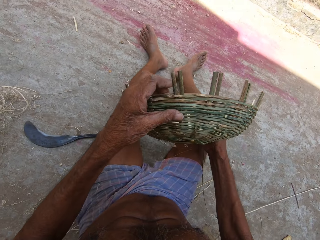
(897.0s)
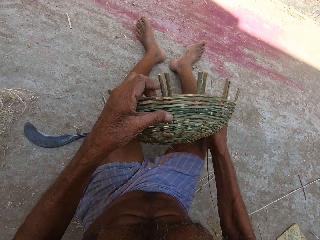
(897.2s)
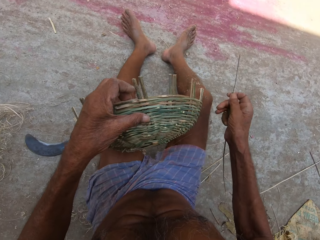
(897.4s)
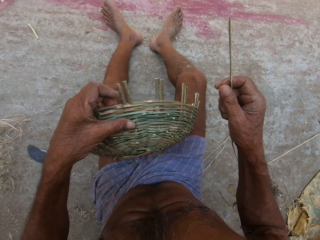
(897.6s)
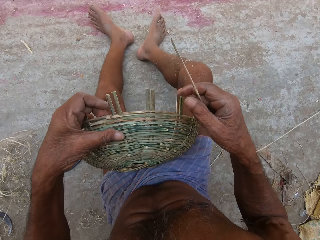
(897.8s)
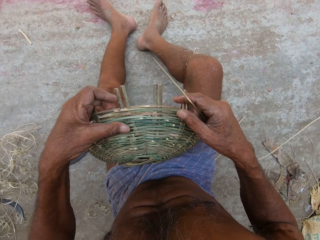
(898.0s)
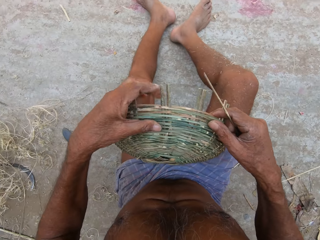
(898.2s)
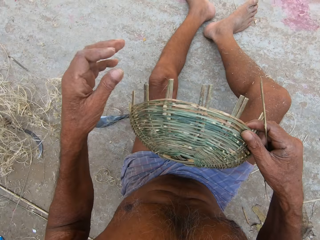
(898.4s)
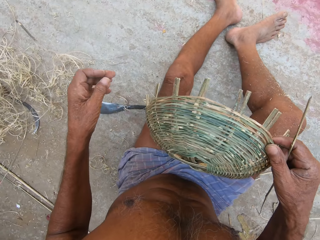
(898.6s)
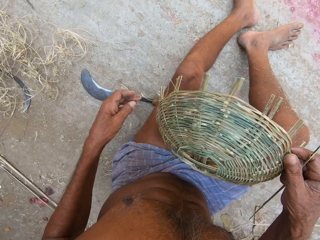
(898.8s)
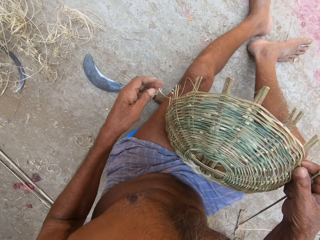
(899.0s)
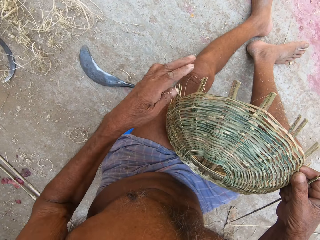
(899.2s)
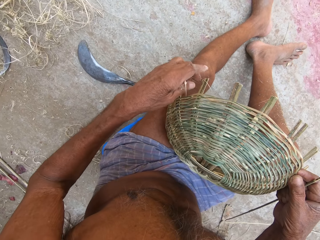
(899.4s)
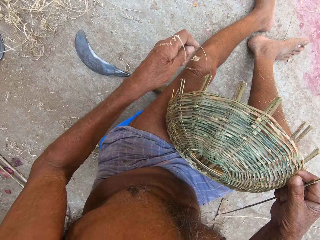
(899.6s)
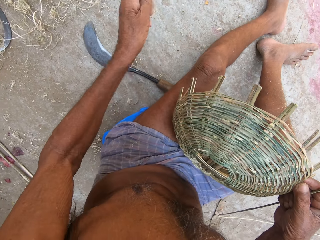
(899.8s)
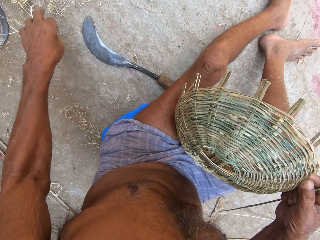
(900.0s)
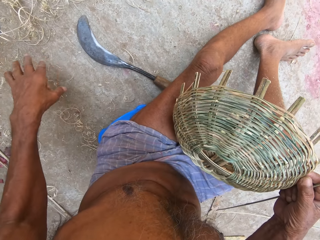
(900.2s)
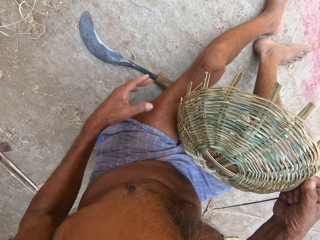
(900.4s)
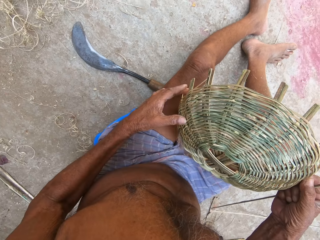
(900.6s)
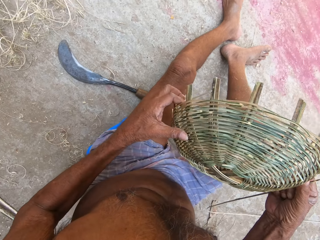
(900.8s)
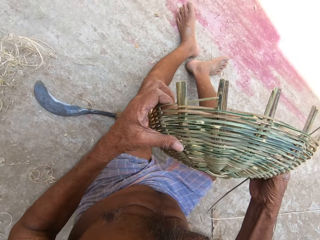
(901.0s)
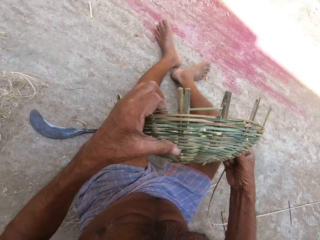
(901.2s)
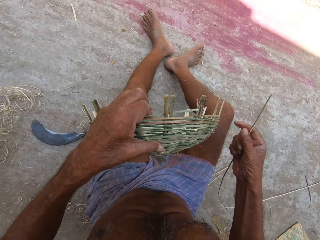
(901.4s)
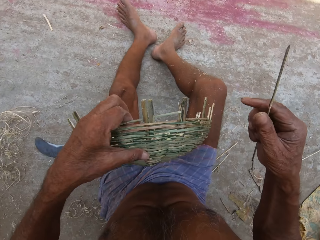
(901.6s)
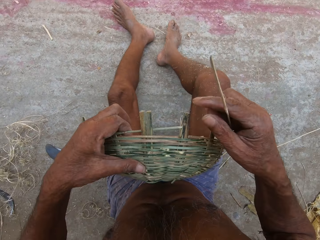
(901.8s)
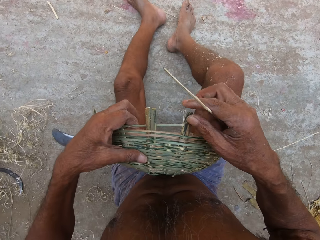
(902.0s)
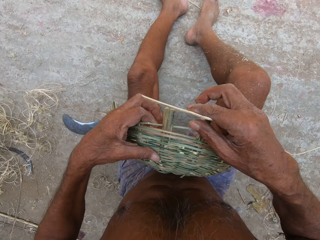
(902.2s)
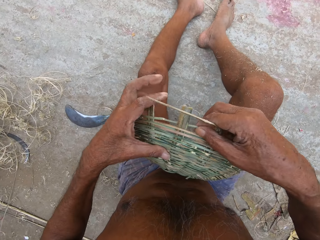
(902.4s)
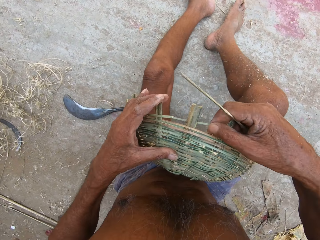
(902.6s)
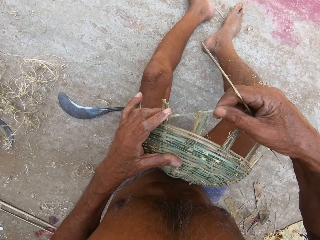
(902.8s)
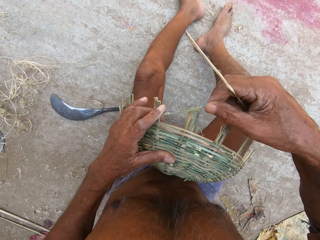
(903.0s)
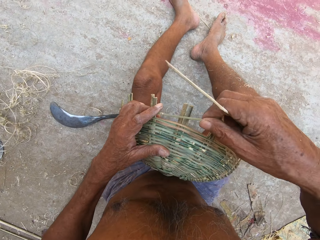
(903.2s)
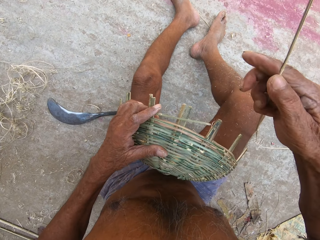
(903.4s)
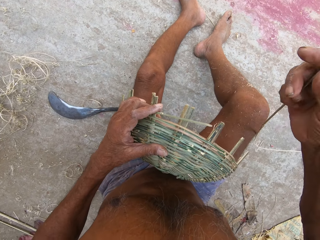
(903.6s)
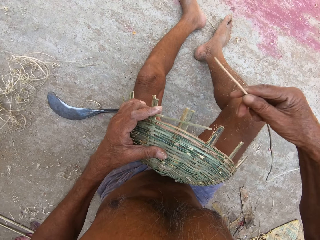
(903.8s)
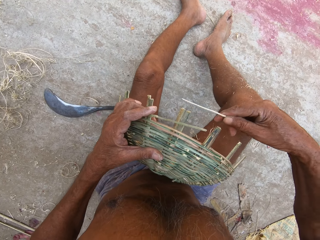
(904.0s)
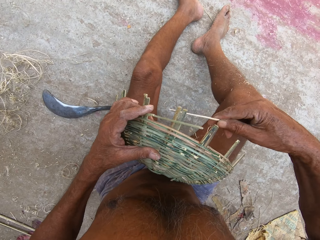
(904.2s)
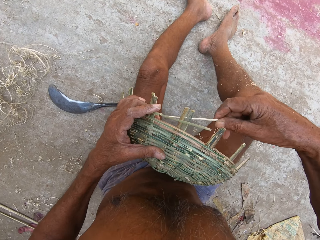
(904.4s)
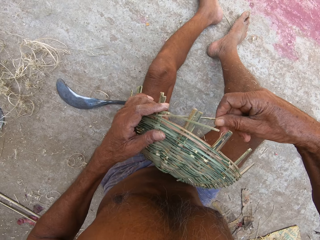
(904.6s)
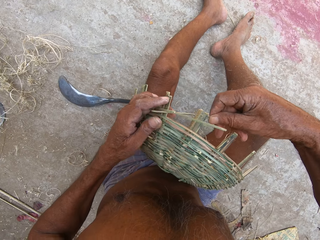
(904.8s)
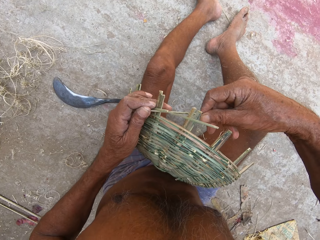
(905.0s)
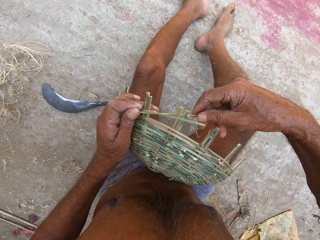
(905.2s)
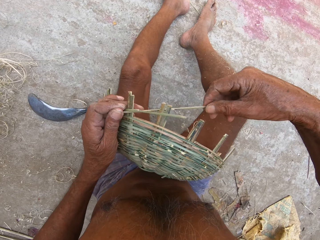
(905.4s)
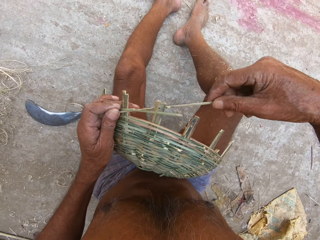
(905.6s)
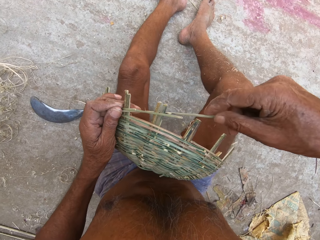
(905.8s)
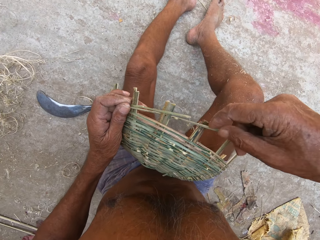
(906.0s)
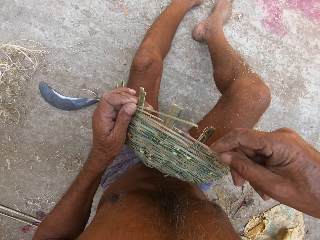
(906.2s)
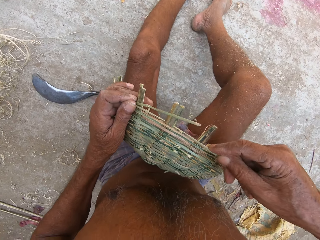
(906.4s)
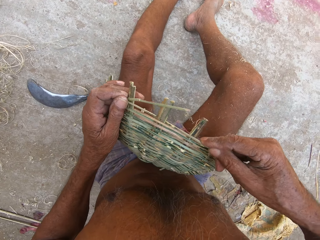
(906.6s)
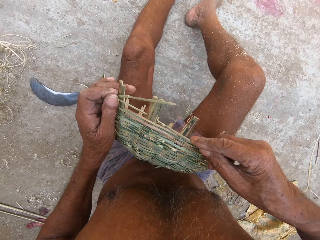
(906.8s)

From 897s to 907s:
The camera wearer moves the basket. He holds the basket with his left hand. He moves his hand up. He holds the basket with both hands. He holds the basket with his right hand. He moves his hand down and holds the bamboo pieces. He removes a bamboo strand from the basket in his right hand with his left hand. He lifts the bamboo piece, moves the bamboo piece, throws the bamboo piece on the ground and moves his hand up. He holds the basket with both hands. He moves the basket. He holds the basket weave with his left hand. He moves his hand up. He adjusts the bamboo strand in the basket weave in his left hand with his right hand. He moves the bamboo, moves his hand up and moves the bamboo down. He weaves the basket in his left hand with the bamboo strip in his right hand.

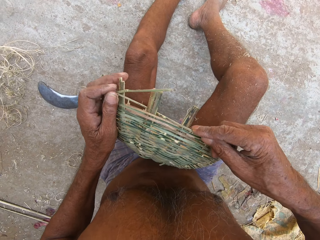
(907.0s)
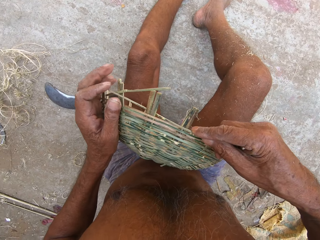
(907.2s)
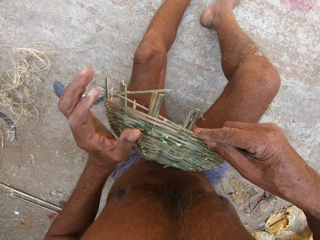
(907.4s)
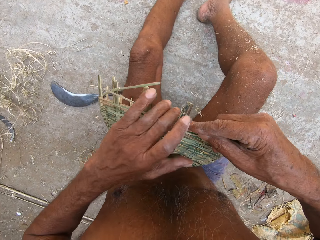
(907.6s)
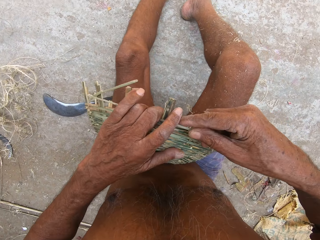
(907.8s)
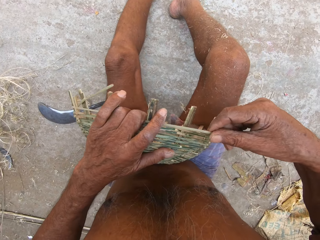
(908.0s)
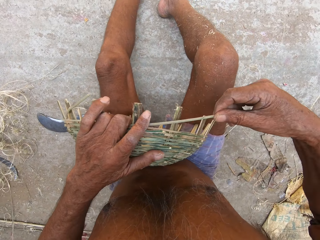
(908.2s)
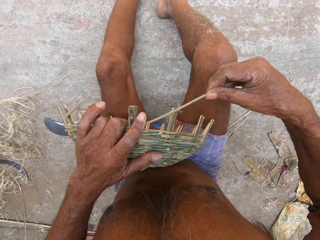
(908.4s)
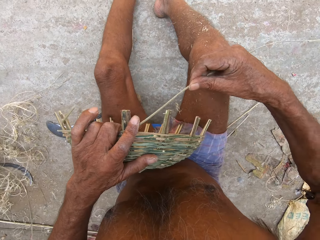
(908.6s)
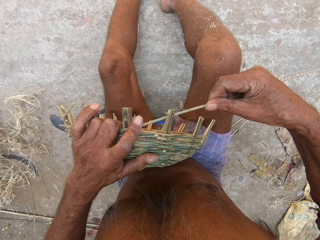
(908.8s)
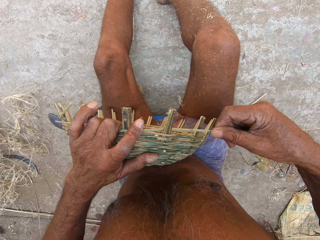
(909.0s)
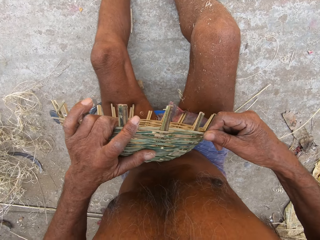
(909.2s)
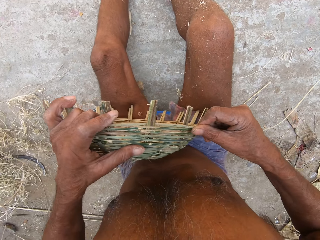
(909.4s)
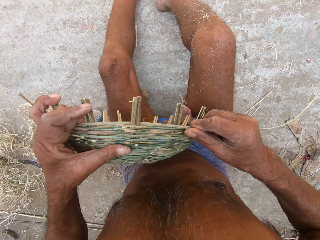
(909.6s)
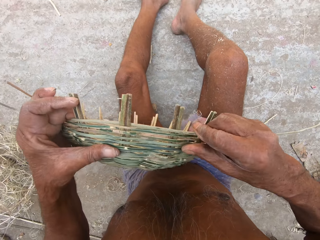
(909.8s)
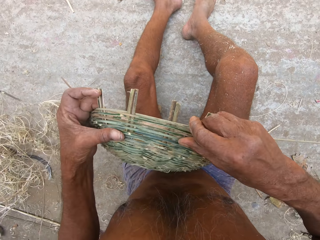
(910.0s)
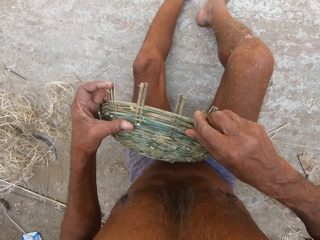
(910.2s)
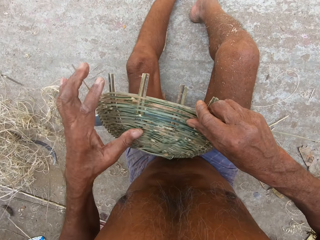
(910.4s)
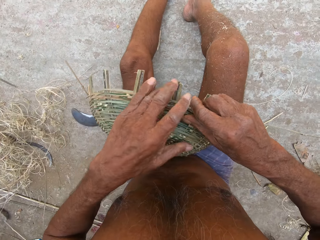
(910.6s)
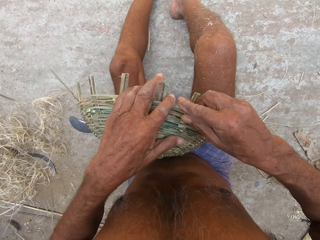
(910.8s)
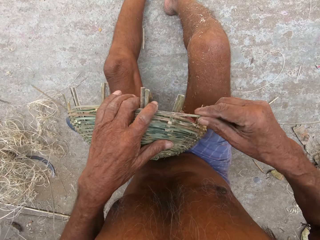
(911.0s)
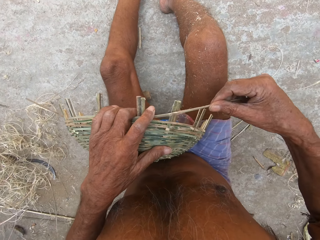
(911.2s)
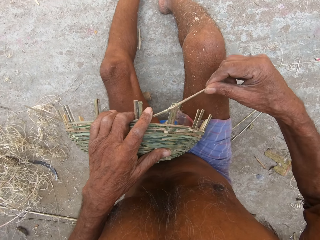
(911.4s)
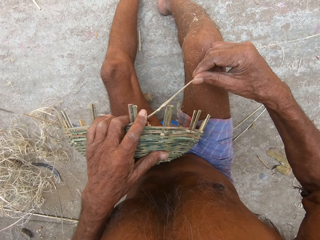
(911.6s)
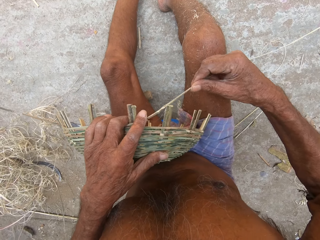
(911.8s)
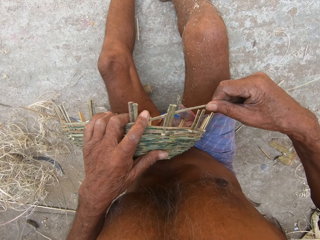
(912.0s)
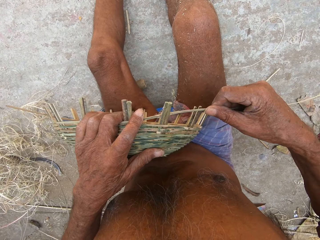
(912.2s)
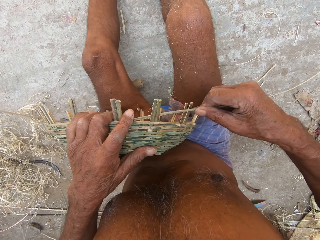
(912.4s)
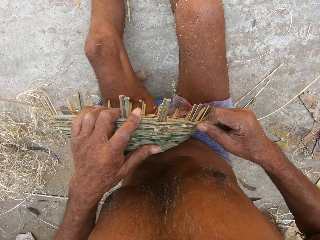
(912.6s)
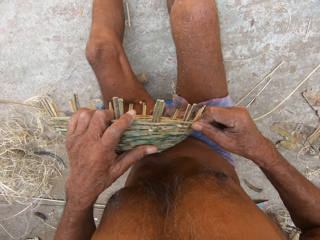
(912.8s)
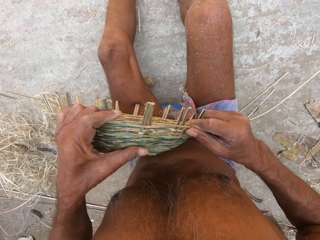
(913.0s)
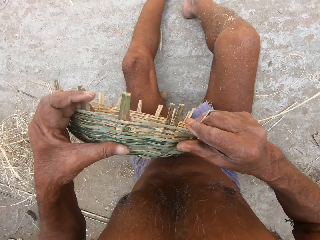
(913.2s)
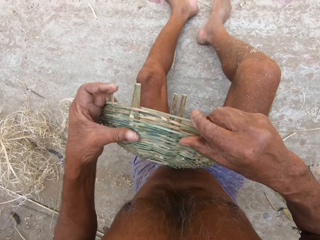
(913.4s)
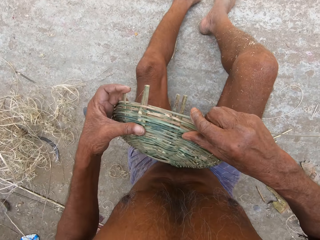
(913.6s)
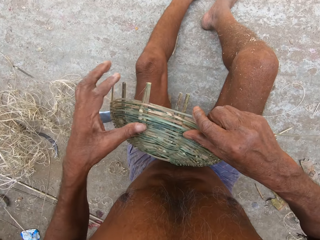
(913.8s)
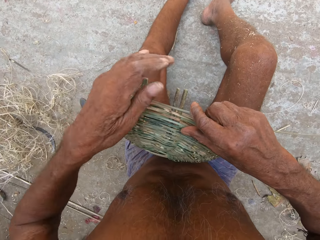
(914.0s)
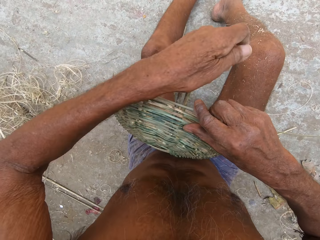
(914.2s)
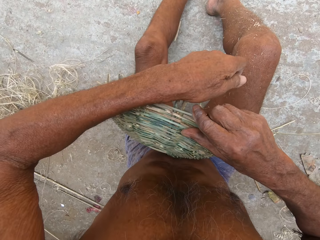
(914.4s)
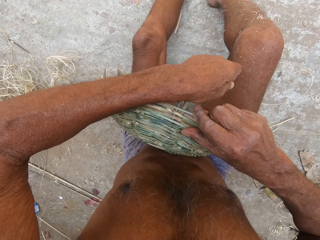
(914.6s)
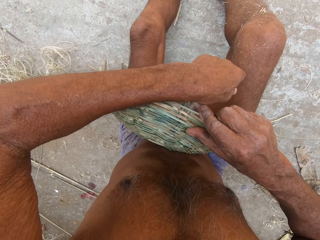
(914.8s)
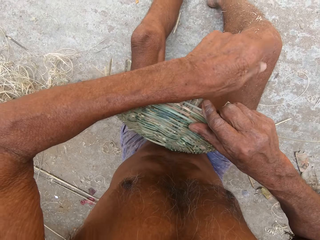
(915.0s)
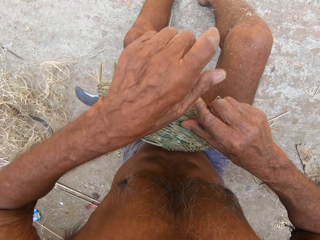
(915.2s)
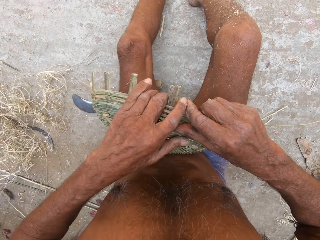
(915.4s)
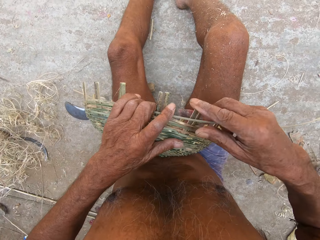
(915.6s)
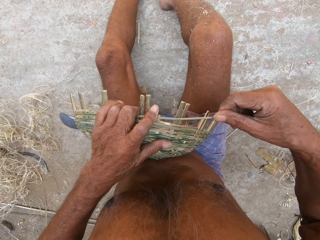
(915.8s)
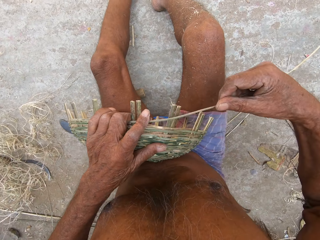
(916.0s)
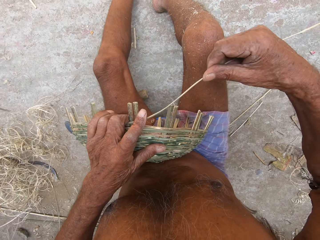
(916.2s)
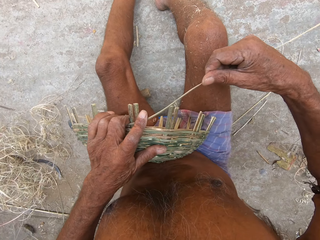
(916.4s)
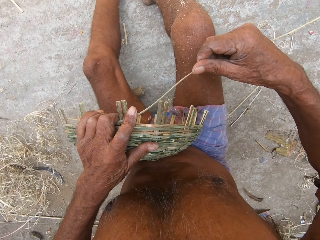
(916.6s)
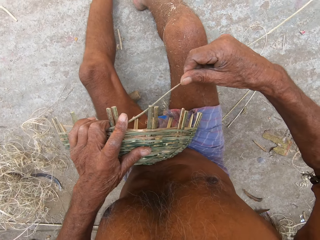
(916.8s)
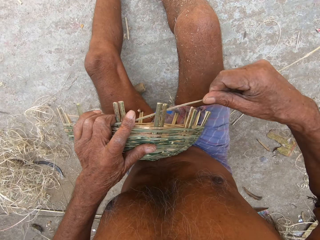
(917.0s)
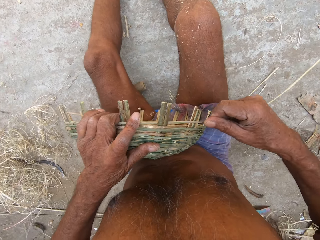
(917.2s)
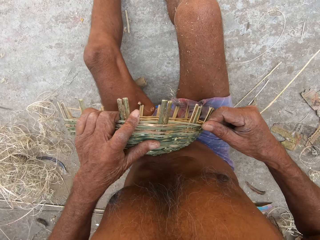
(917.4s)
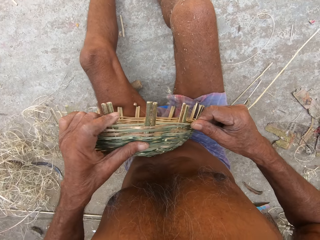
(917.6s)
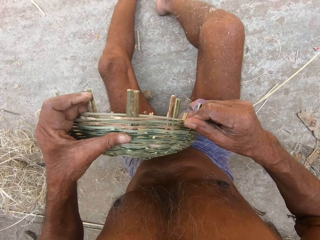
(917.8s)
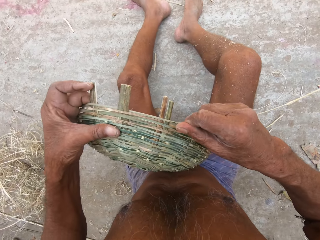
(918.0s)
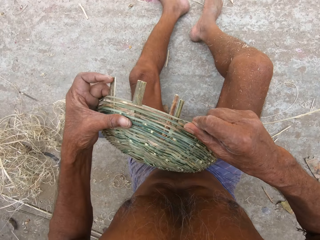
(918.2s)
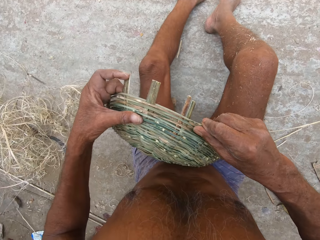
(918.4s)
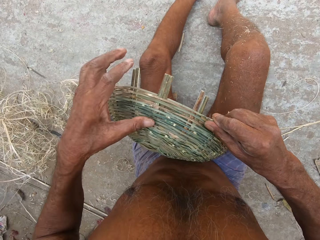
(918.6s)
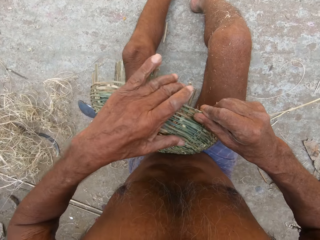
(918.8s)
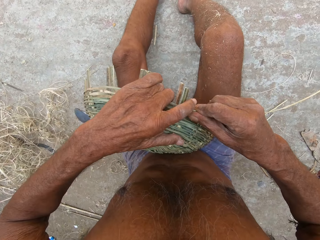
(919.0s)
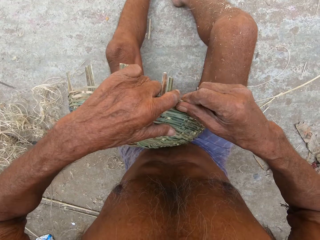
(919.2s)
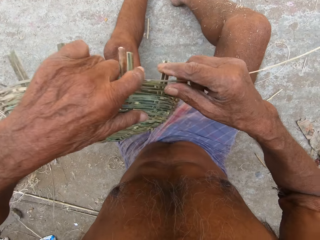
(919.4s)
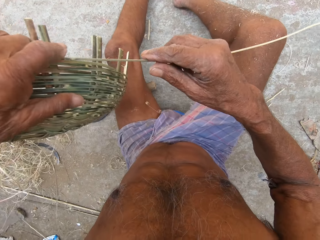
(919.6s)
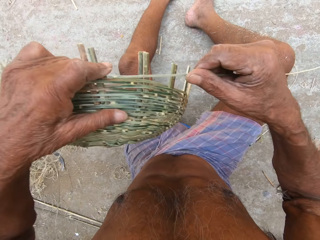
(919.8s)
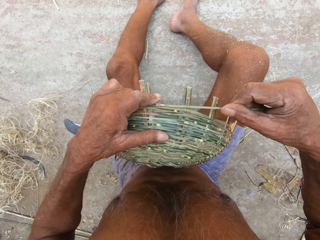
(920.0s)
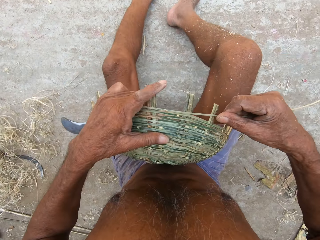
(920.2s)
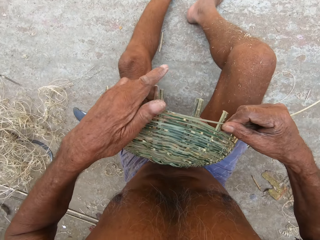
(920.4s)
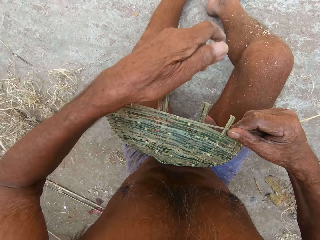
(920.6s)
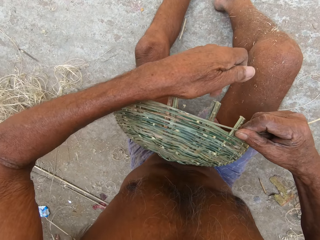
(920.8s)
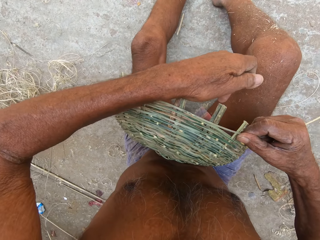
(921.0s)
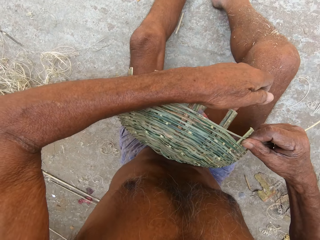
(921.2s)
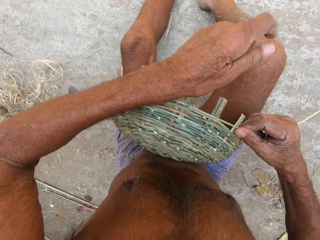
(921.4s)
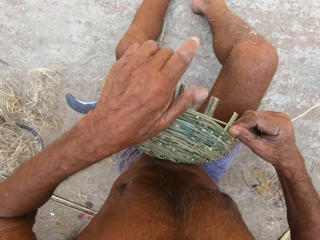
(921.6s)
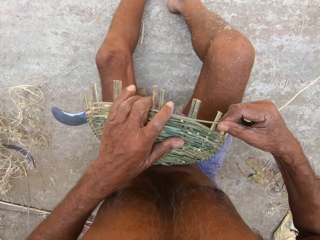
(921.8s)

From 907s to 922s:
The camera wearer moves their hand, moves the basket, holds the basket and weaves the basket. They lift the basket up, move the basket down, move their hand up, hold the basket, move their hand up, hold the basket and weave the basket. They move the basket up, move their hand up, move the basket down, hold the basket, move the basket up, move the basket down, move their hand forward and press the basket.
